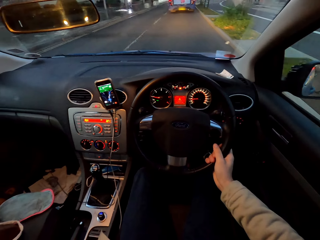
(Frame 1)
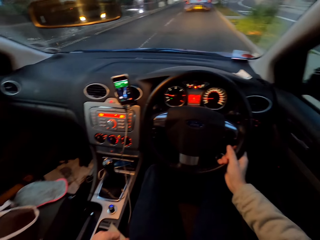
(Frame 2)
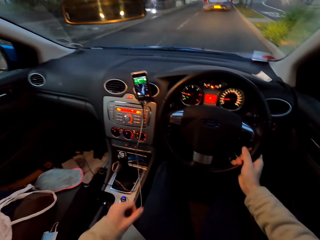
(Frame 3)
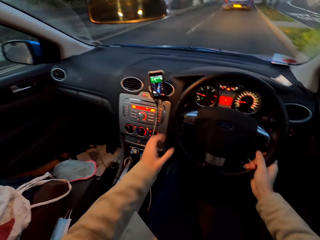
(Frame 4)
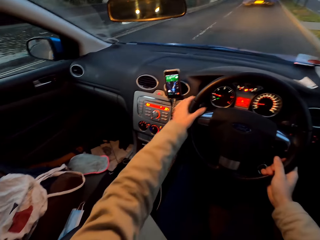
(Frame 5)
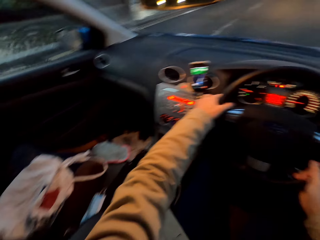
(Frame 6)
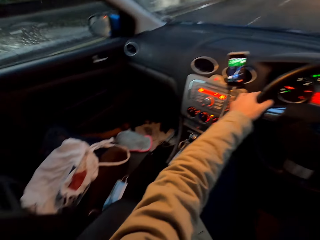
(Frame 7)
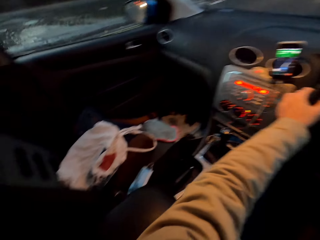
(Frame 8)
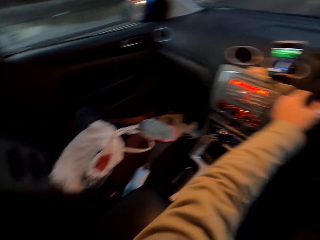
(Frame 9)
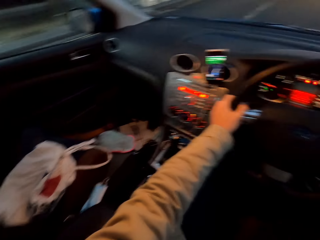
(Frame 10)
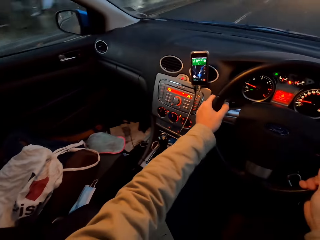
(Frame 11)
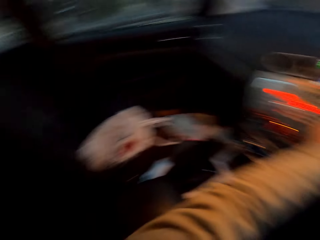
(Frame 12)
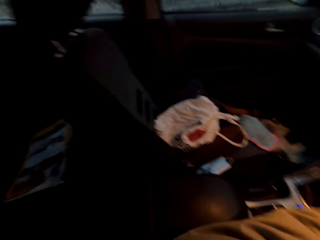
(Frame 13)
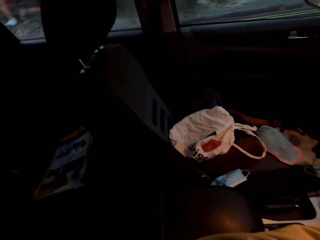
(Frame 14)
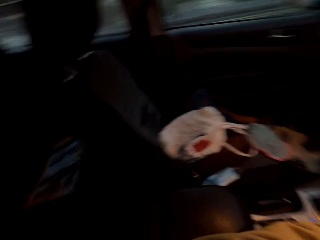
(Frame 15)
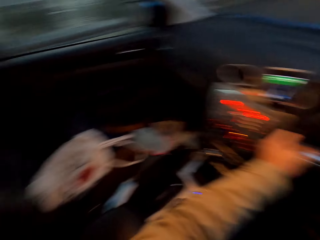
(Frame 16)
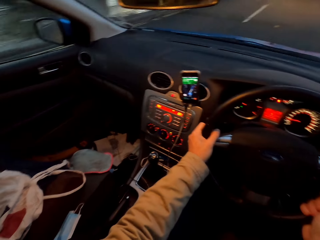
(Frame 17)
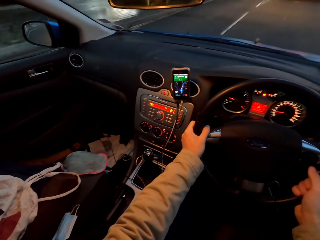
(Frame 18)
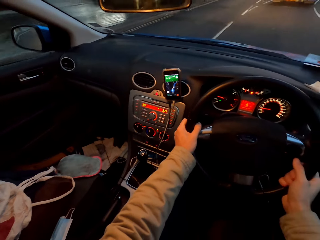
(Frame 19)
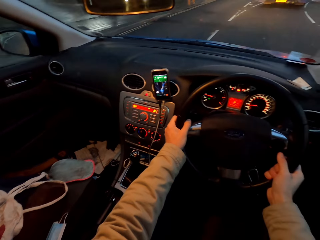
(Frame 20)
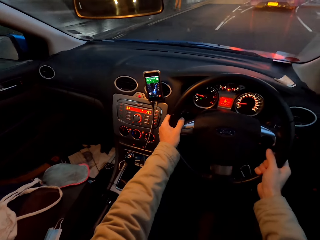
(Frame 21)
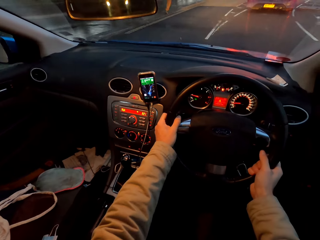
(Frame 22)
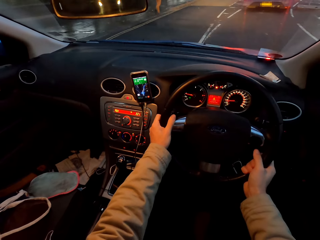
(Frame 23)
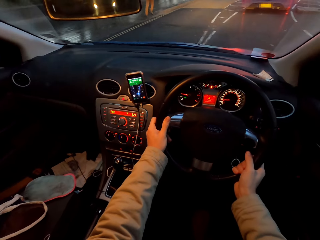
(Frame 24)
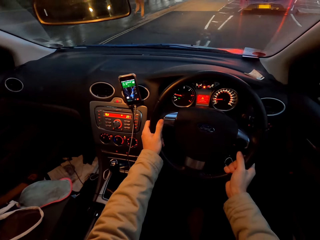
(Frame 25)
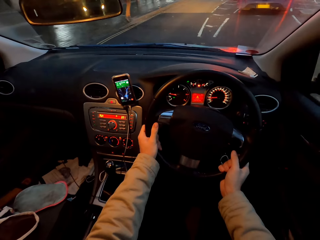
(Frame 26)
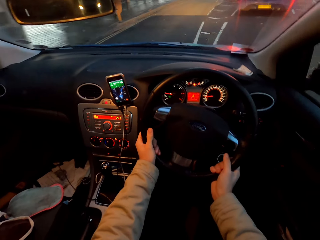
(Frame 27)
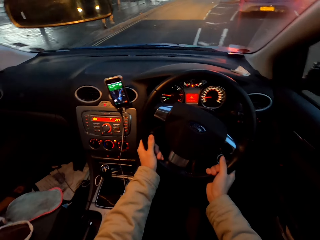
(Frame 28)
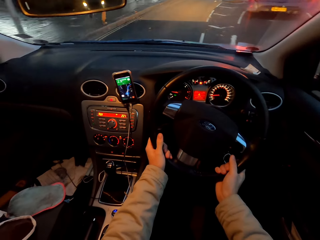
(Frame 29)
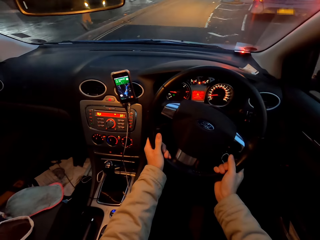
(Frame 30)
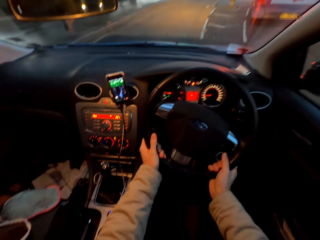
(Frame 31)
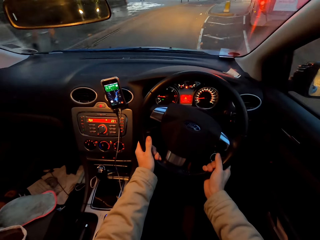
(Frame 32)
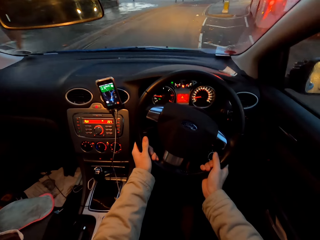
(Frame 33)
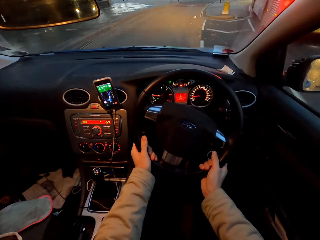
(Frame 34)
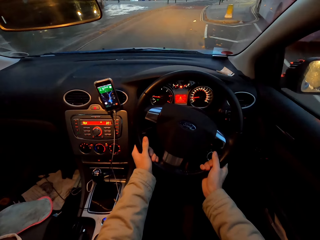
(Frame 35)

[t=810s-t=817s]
The camera wearer drives the car on the road with both hands on the steering wheel.

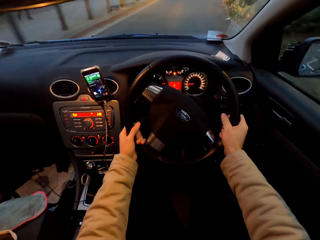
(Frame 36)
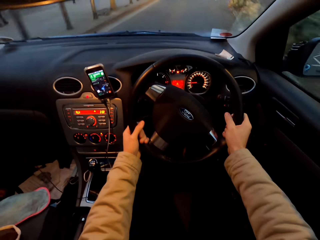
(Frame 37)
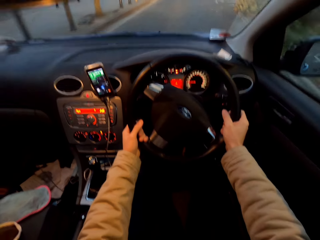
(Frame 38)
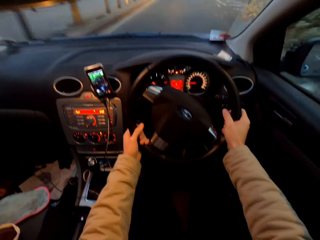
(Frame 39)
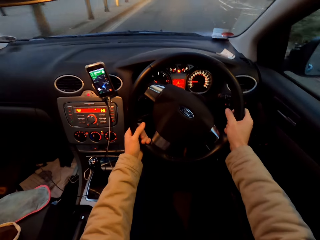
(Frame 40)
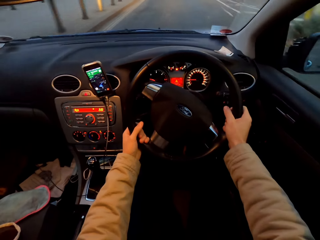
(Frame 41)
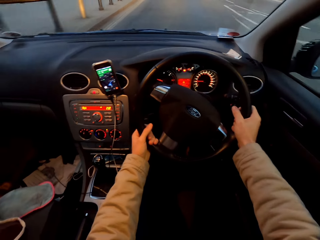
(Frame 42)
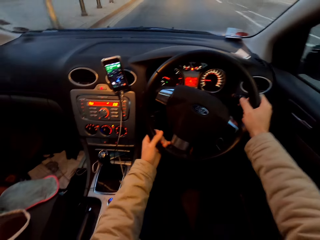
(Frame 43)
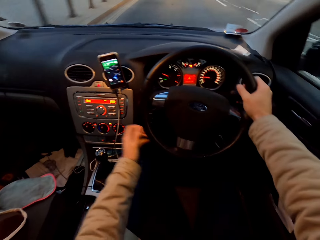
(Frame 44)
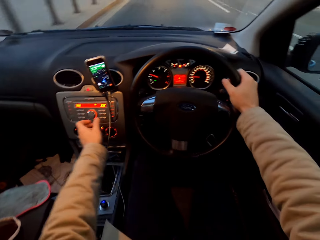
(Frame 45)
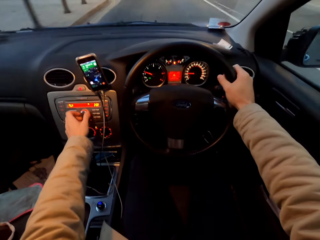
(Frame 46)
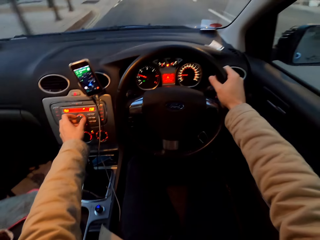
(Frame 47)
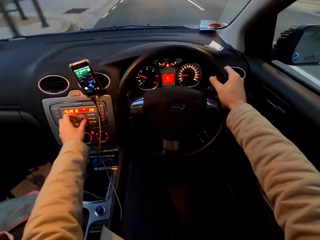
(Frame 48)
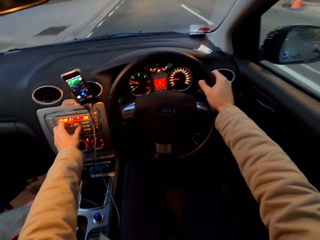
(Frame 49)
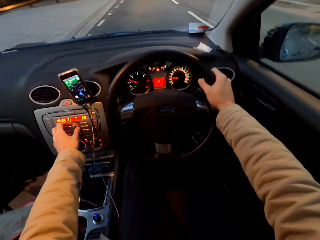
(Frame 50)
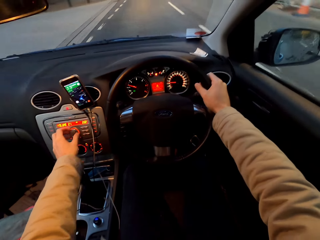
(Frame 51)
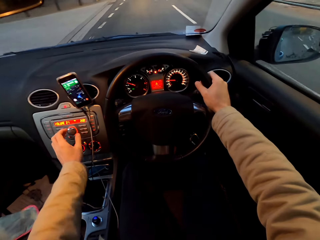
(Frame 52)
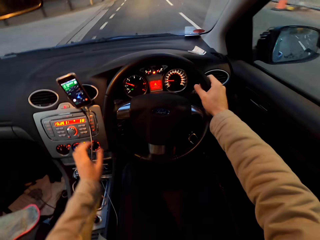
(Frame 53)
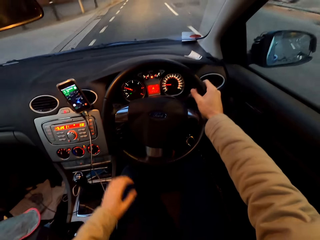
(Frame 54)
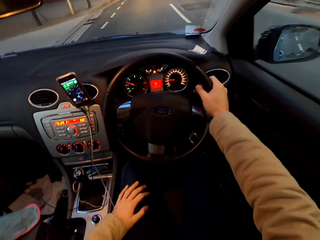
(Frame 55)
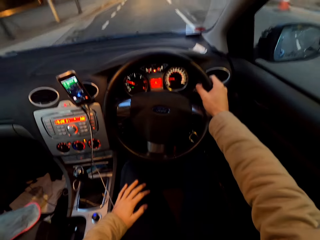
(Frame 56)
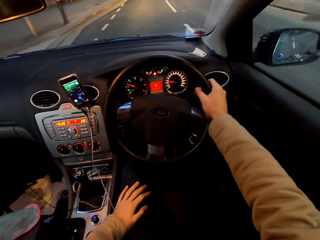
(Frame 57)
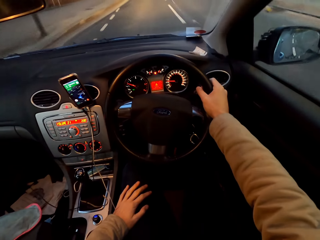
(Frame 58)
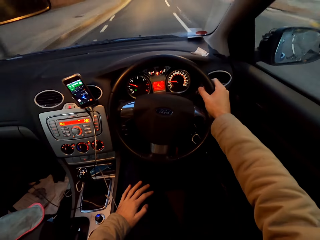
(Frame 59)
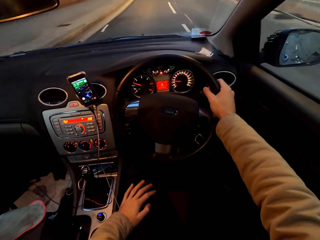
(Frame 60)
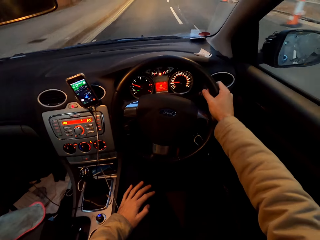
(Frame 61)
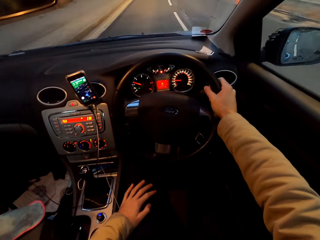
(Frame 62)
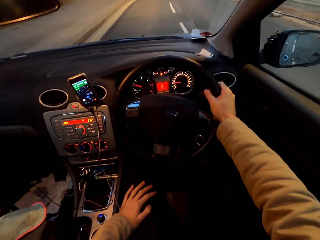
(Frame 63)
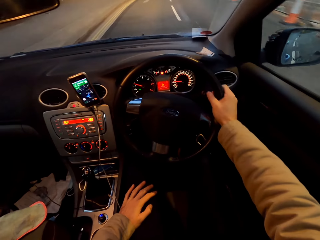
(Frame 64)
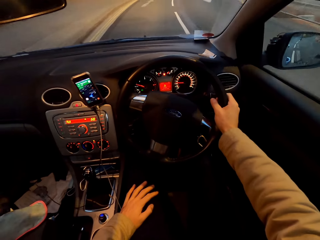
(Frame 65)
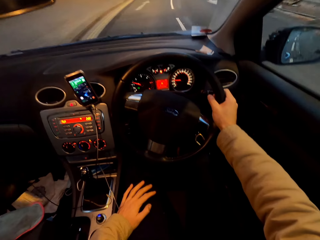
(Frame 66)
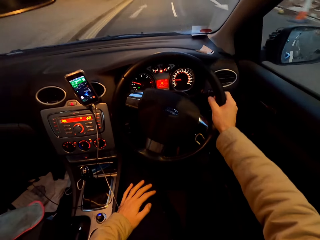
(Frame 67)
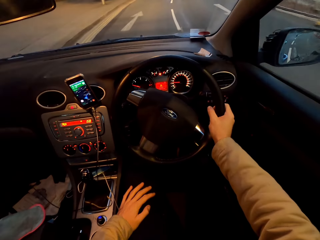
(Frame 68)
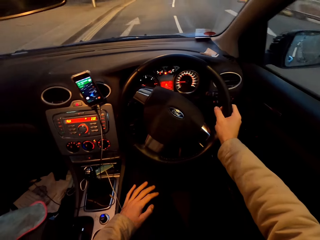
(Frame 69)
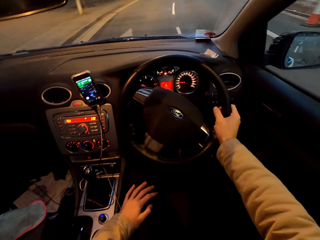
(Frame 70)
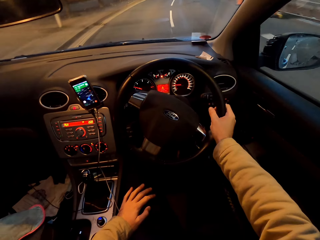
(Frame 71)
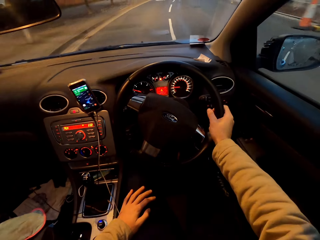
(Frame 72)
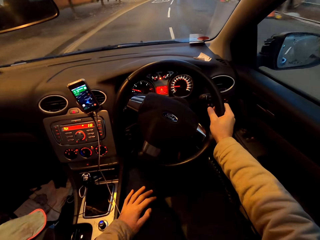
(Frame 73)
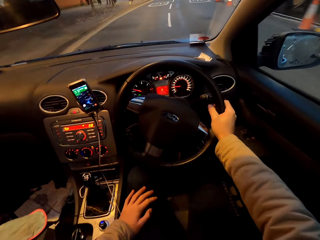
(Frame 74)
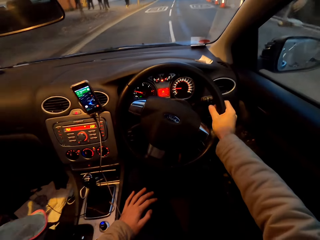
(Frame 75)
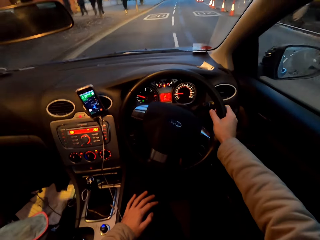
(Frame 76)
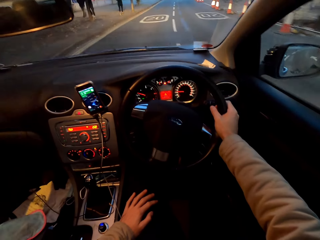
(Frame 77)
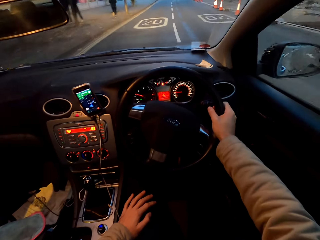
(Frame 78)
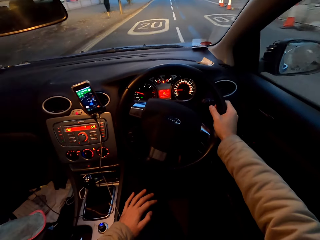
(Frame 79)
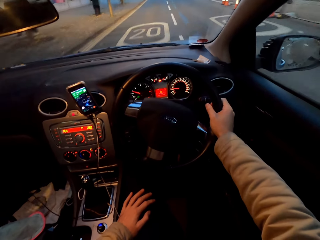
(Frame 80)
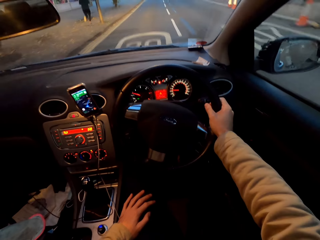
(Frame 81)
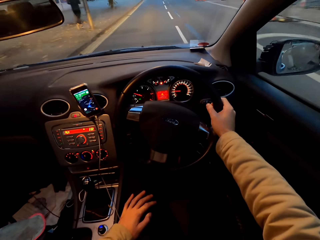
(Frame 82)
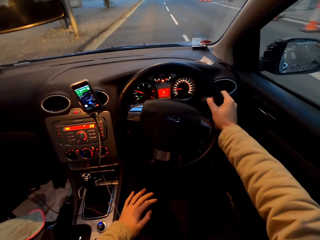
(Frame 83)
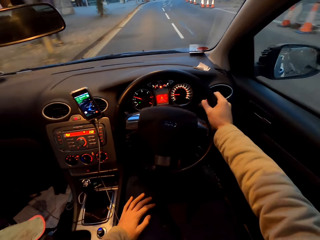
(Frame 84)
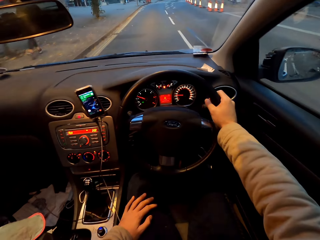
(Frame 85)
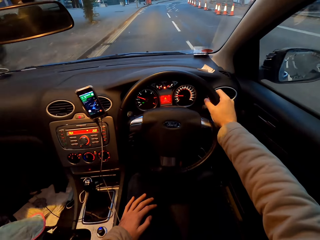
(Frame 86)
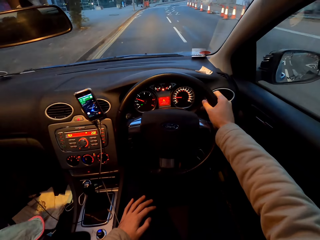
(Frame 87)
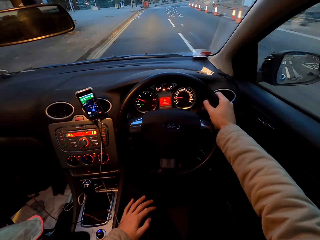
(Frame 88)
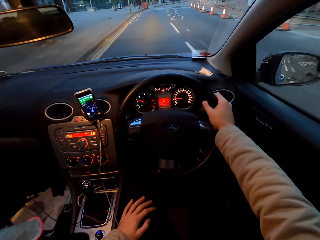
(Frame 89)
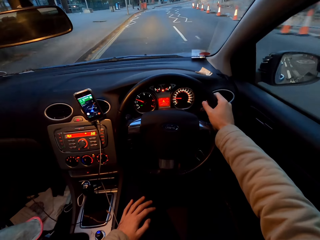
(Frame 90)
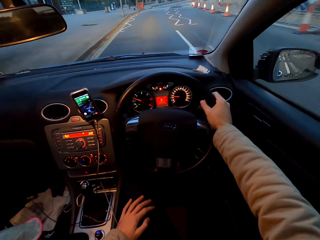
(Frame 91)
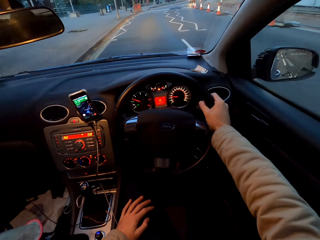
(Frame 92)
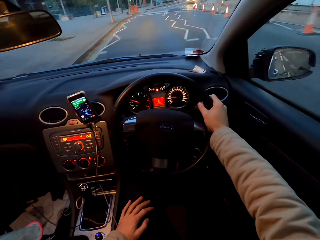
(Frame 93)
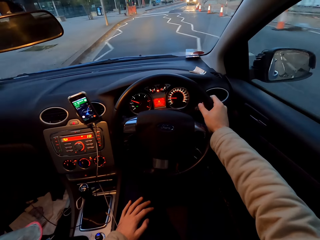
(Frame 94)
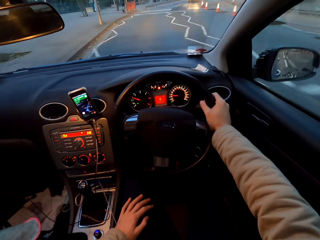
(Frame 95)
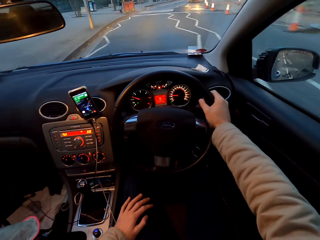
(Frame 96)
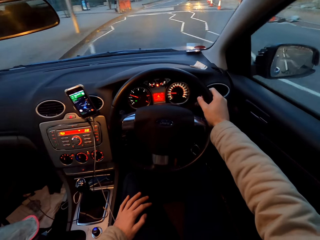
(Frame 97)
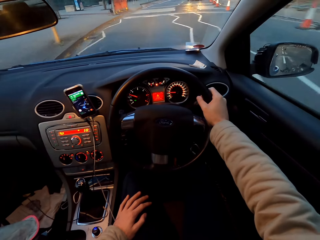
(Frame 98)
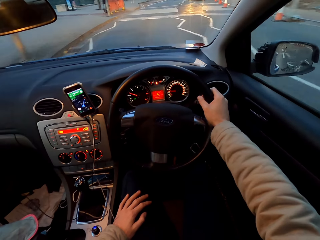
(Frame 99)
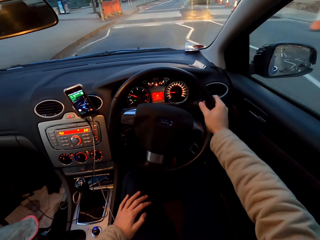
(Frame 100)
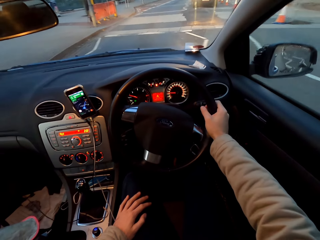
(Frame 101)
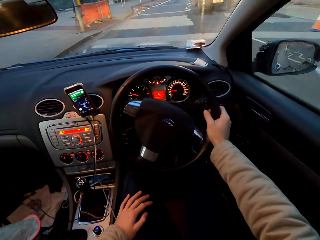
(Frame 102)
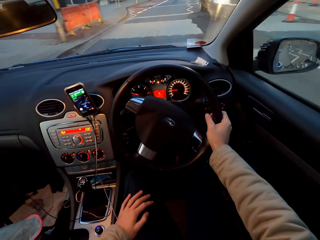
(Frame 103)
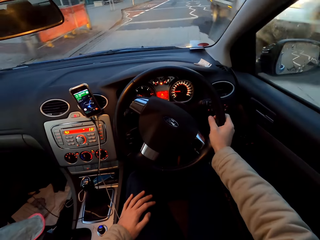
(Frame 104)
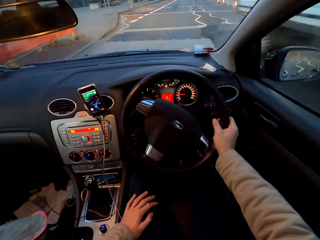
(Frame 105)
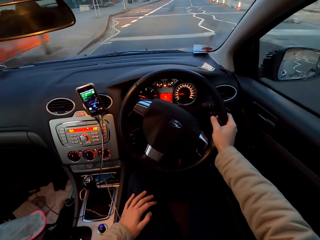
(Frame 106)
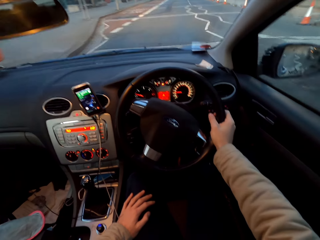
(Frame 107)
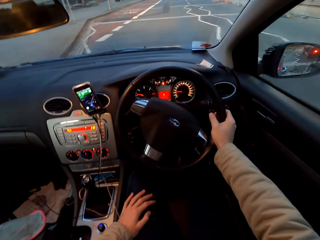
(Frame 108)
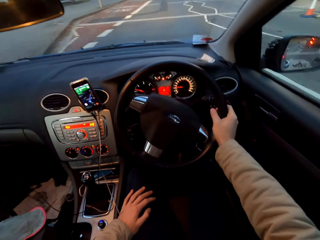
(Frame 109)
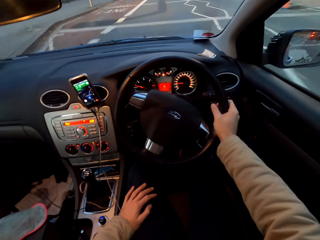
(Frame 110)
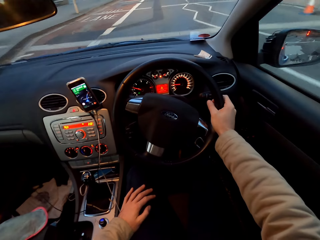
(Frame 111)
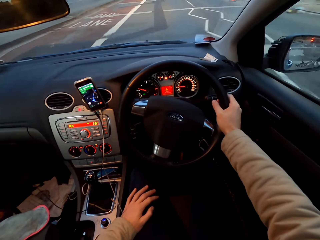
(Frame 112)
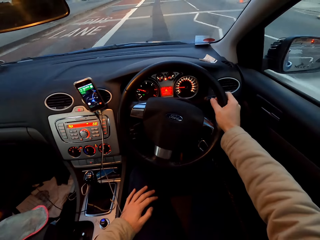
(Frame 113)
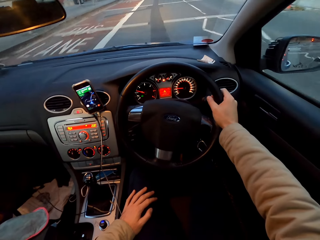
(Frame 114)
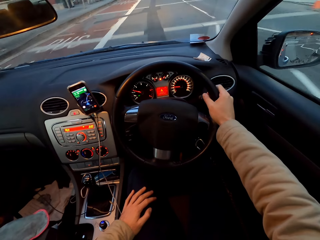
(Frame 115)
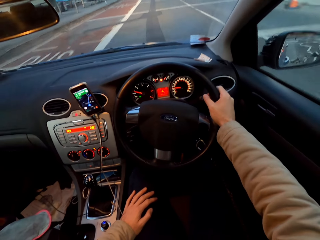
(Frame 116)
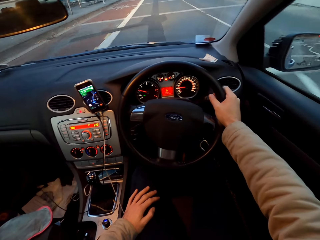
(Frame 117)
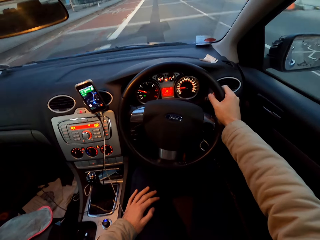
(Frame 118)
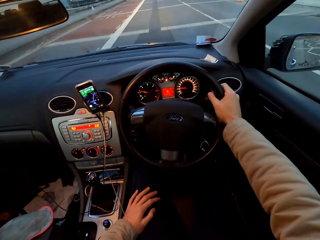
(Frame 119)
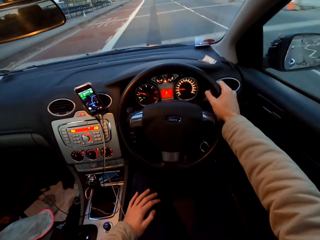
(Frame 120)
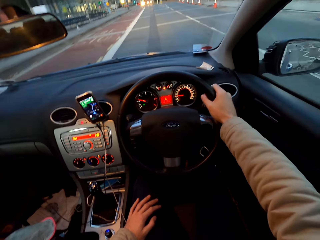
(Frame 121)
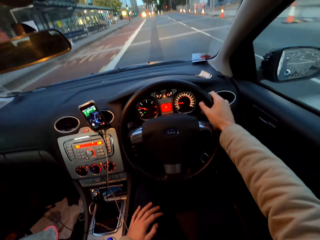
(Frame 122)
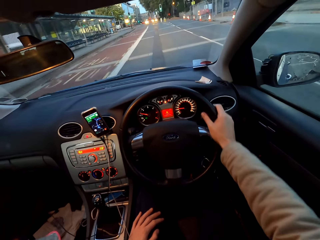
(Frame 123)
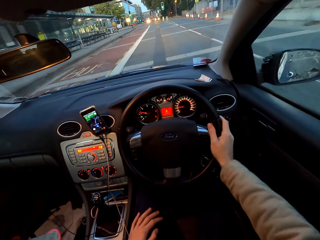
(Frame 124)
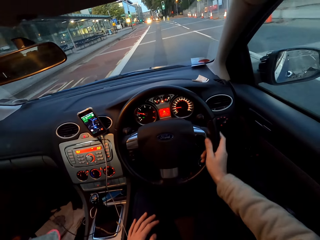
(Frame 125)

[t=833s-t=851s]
The camera wearer turns a knob on the center console of the car with his left hand. He presses the knob. He puts his left hand on his left leg. He drives past a white truck.
